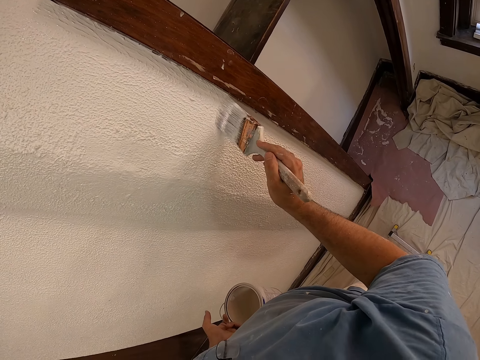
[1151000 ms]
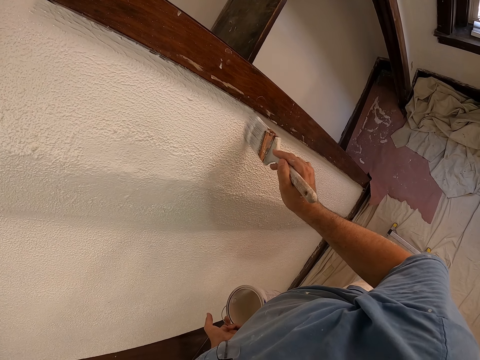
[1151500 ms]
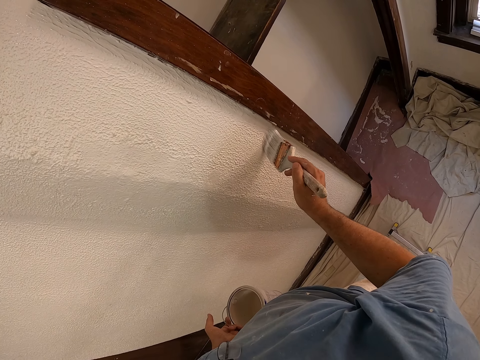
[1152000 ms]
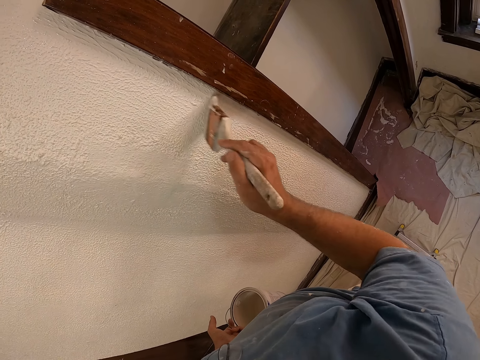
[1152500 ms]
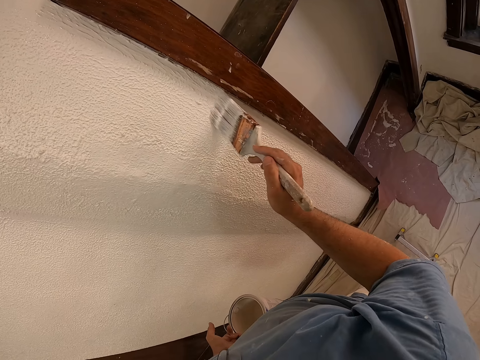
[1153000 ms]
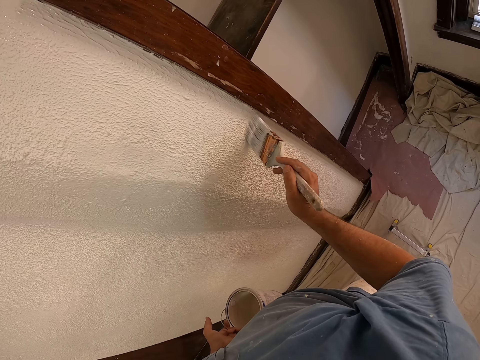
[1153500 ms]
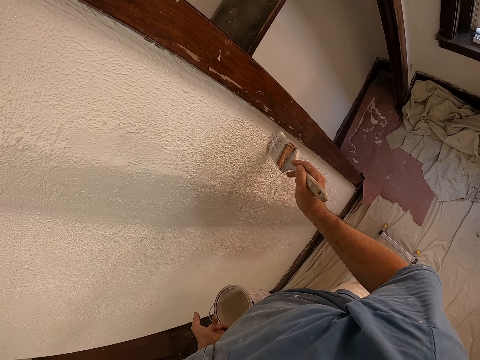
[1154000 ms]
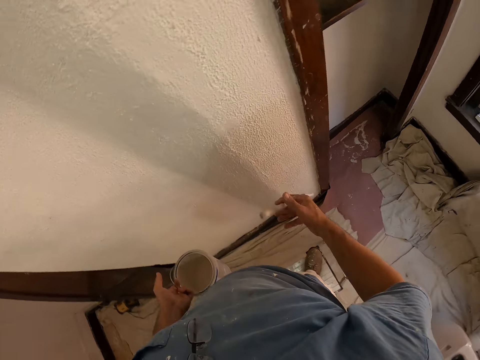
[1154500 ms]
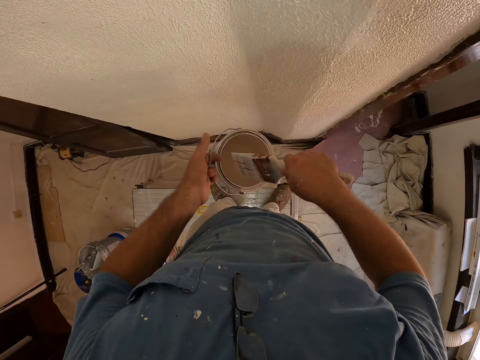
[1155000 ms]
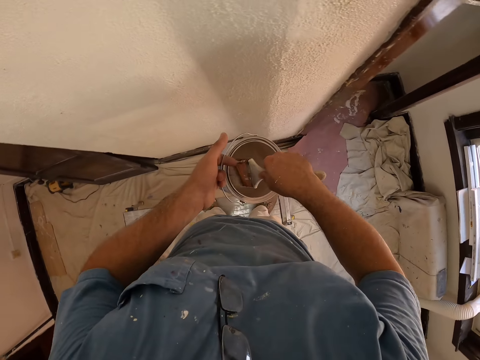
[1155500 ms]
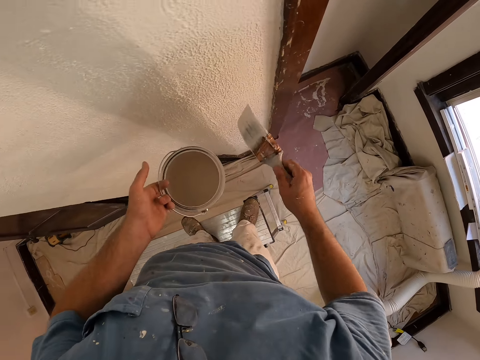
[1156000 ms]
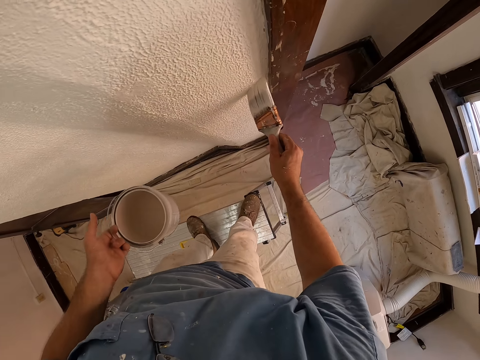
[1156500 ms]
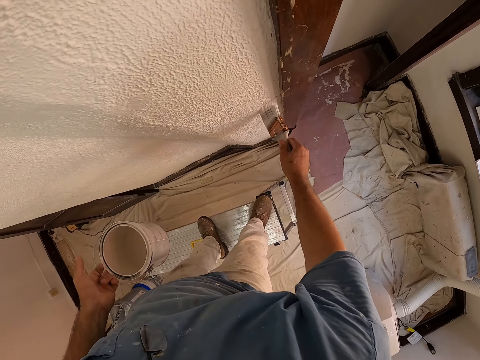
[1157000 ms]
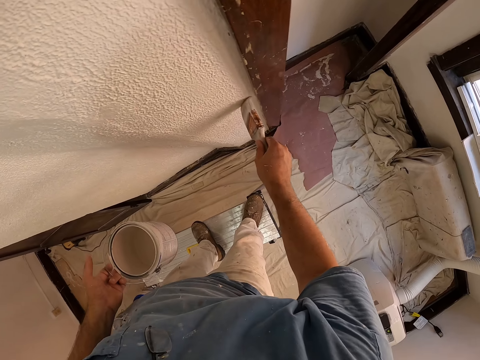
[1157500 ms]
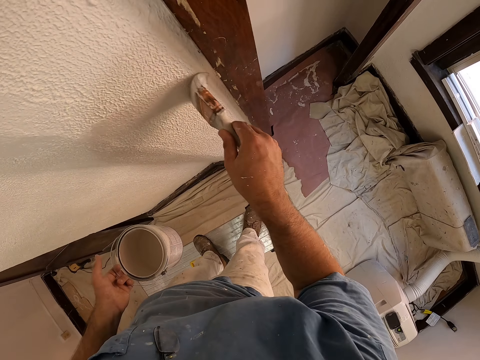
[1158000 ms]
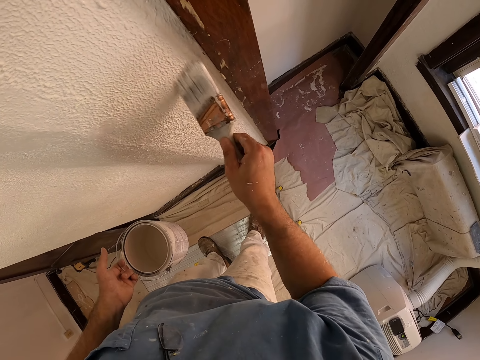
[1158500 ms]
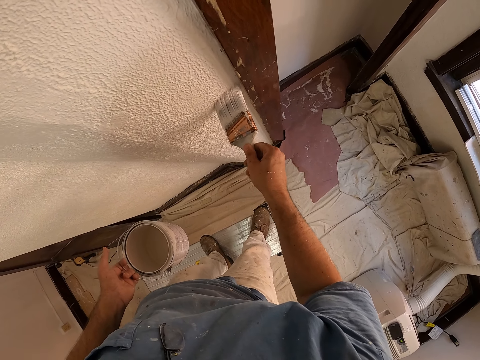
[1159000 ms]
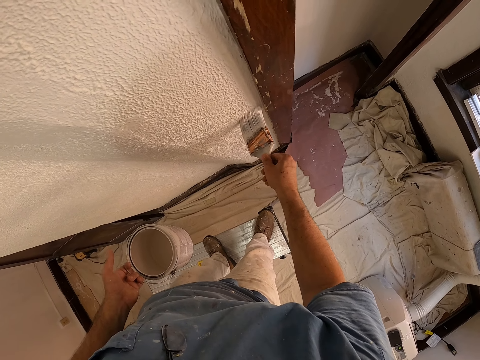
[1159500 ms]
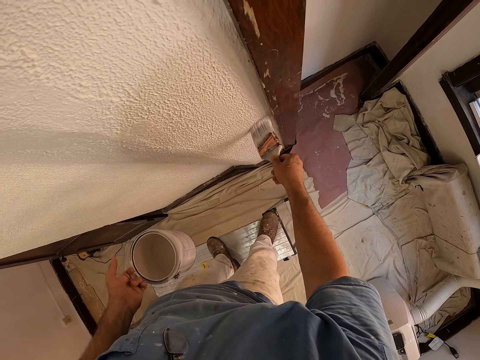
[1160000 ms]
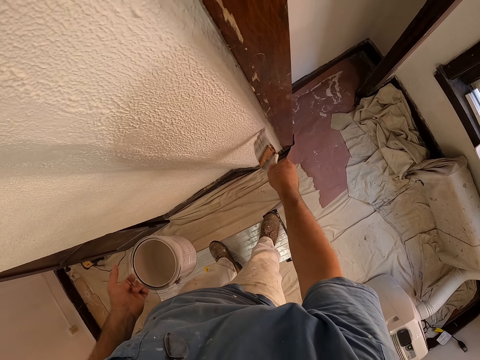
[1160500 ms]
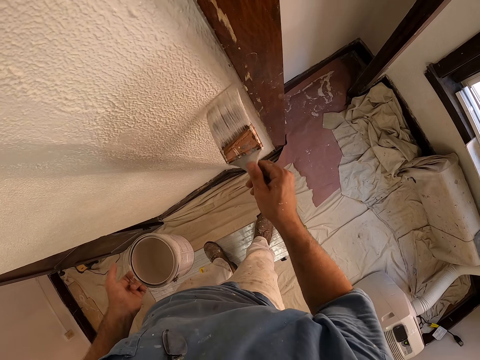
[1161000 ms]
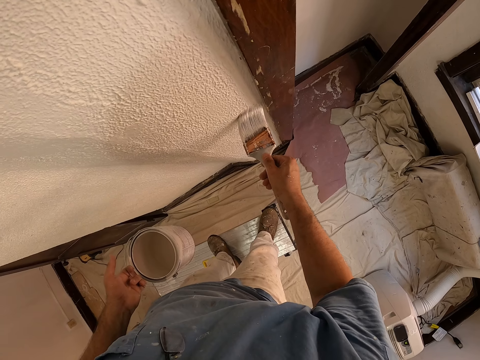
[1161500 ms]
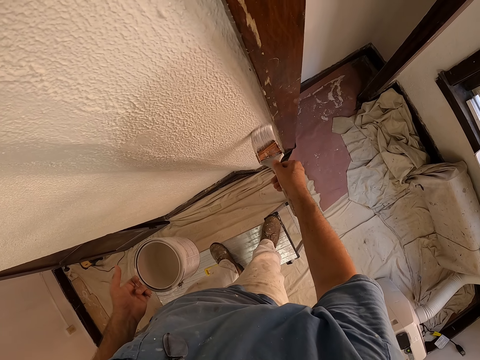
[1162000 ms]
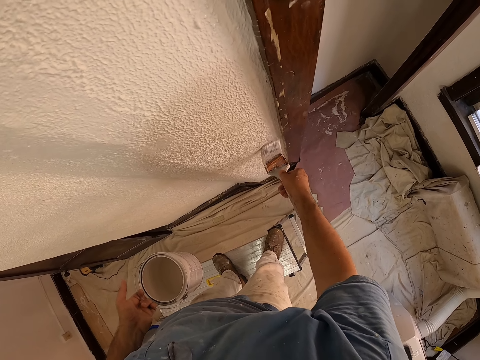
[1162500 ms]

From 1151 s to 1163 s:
The camera wearer dips the paint brush in the paint bucket. They paint the wall of the room with the paint brush.

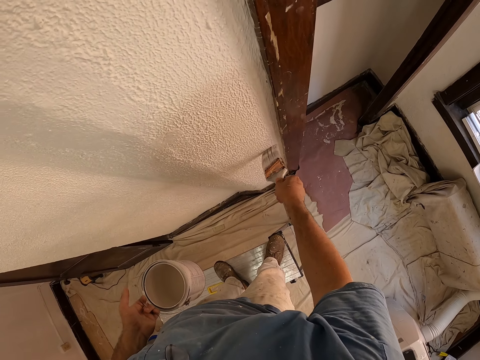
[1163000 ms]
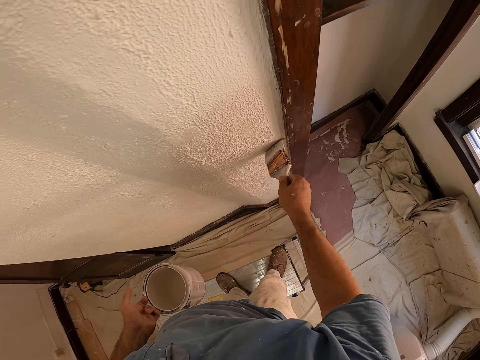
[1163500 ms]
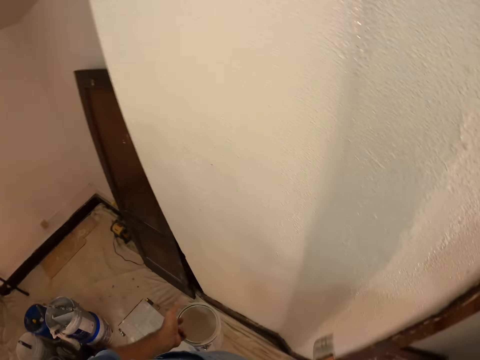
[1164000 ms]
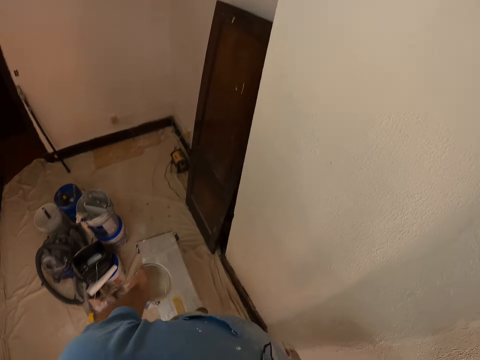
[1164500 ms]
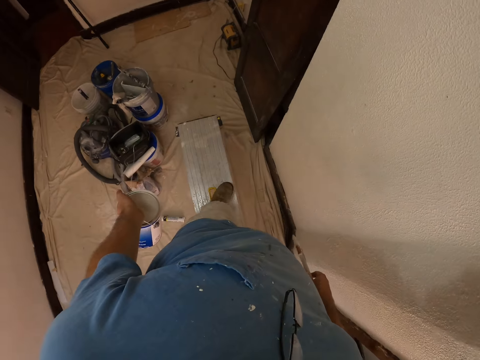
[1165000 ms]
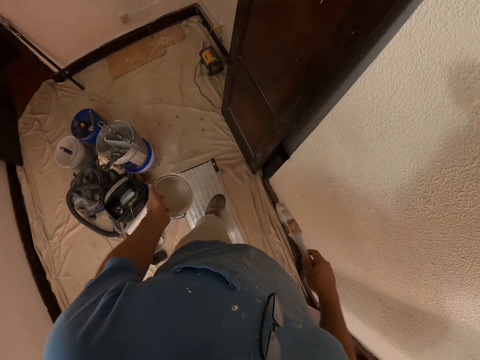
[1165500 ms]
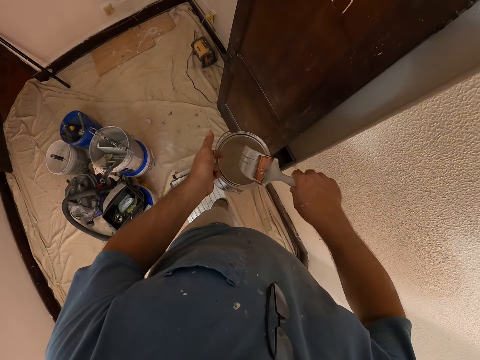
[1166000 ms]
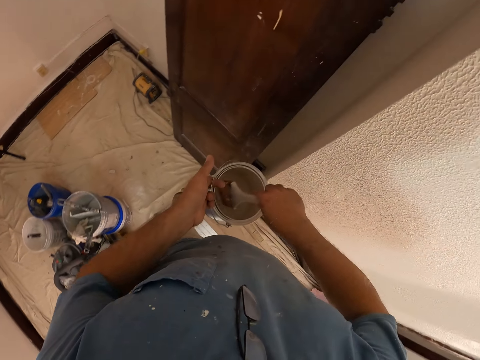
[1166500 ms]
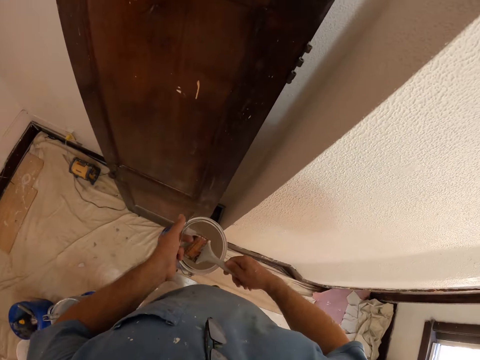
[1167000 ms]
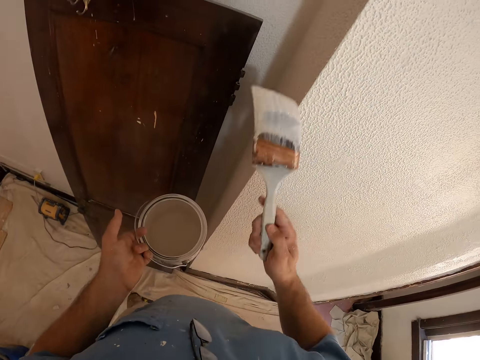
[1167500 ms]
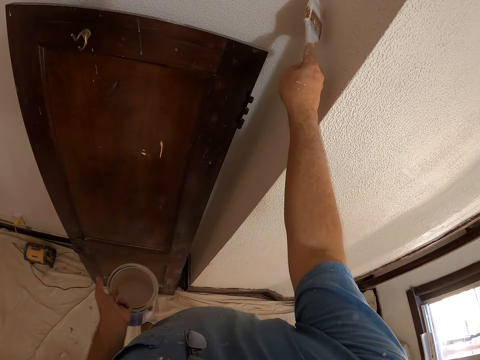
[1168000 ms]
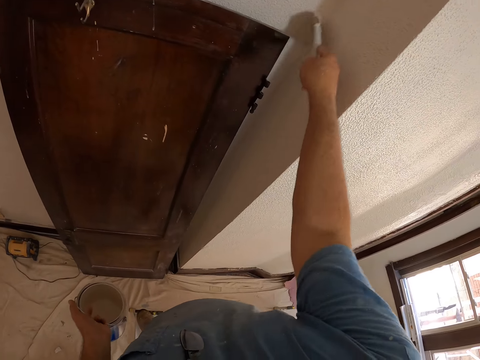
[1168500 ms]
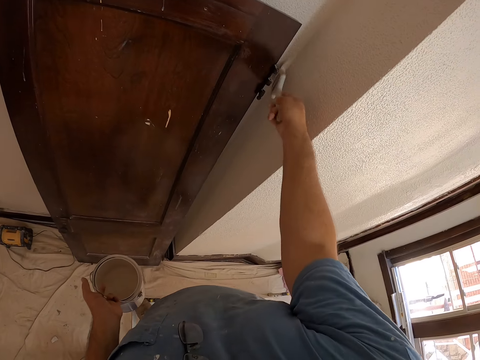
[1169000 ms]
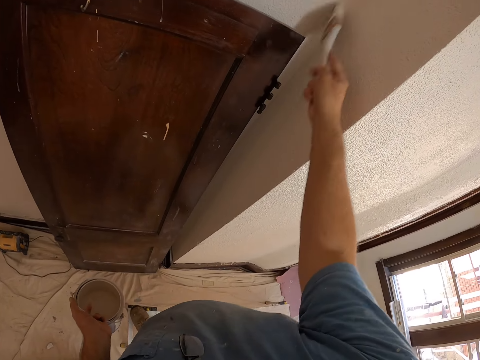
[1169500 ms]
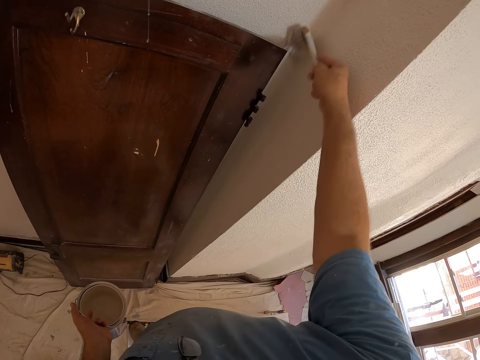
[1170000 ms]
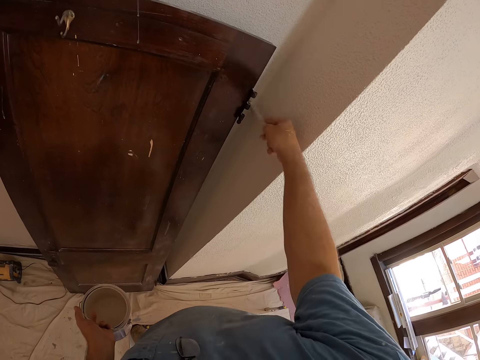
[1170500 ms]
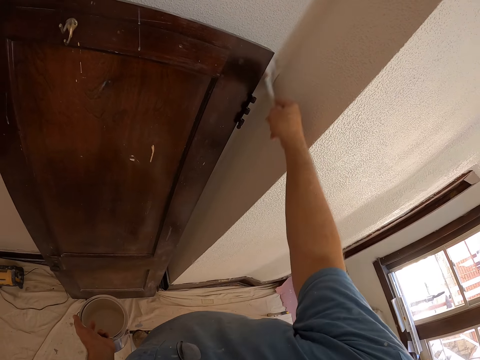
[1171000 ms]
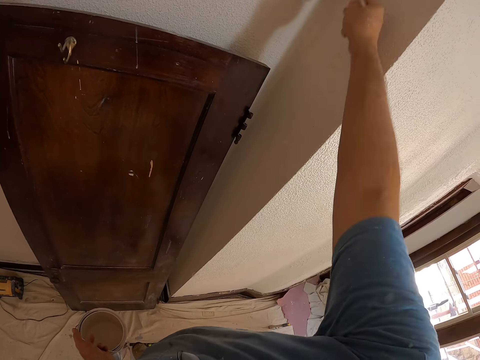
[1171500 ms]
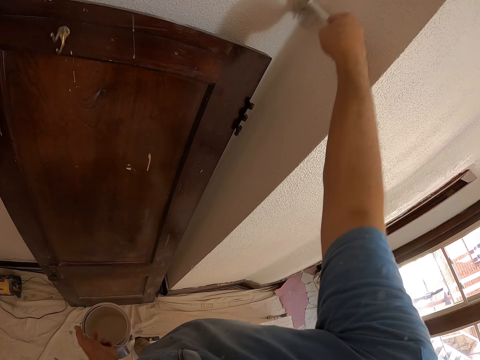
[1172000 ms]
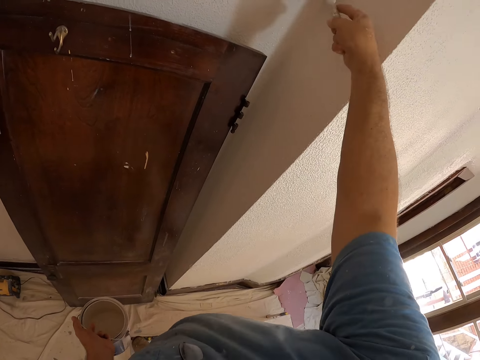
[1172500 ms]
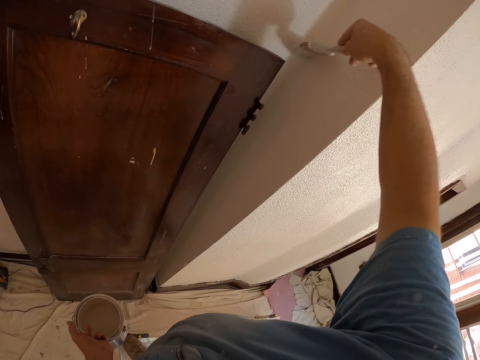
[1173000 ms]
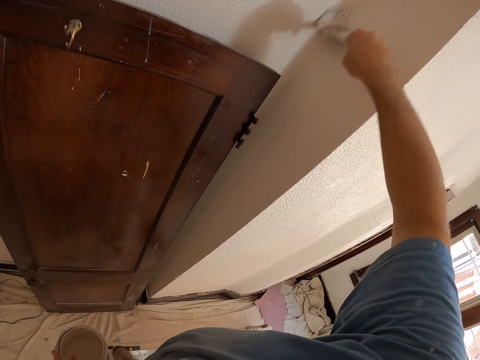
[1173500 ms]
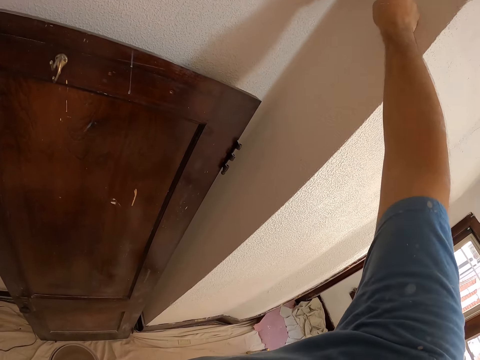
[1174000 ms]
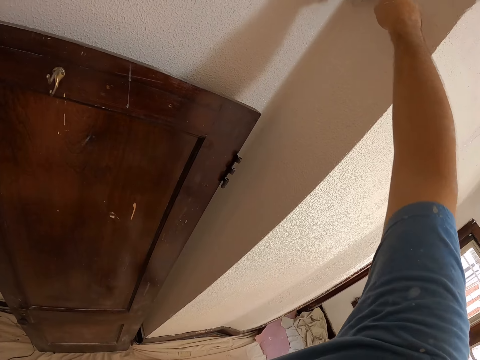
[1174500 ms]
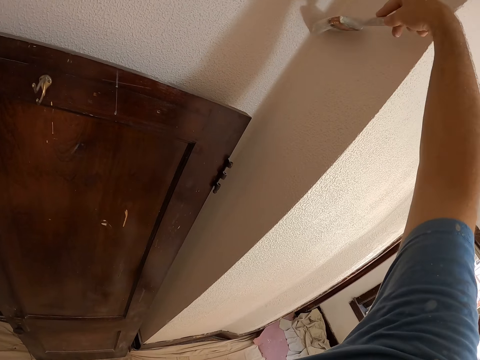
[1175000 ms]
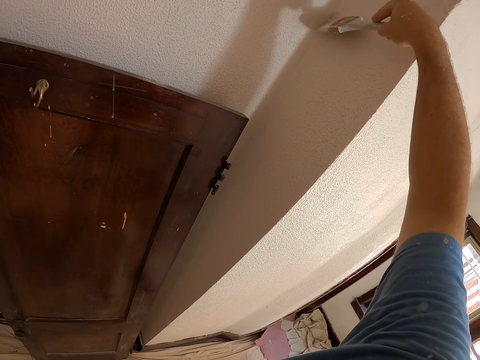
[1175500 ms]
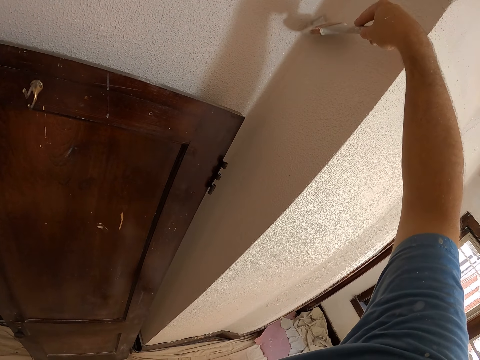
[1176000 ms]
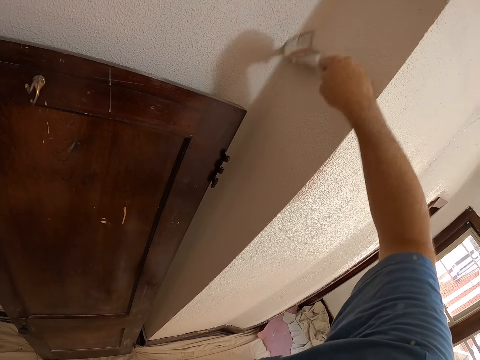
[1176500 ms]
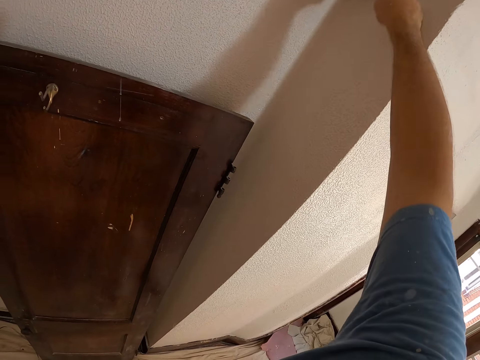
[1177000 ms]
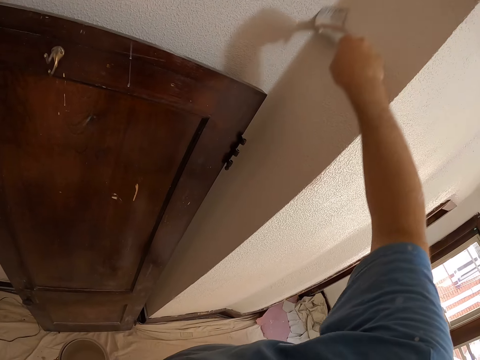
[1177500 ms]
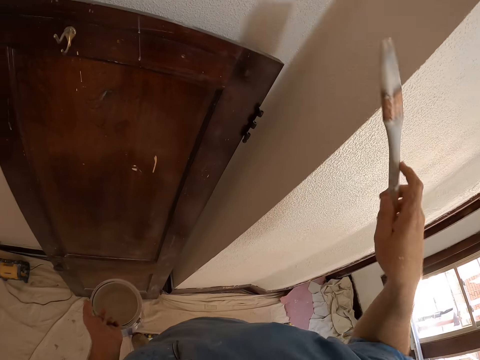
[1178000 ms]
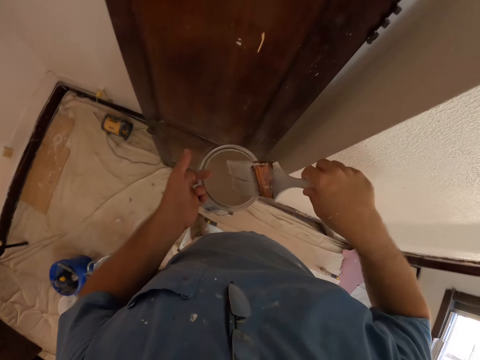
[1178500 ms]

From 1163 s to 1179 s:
The camera wearer dips the paint brush in the paint bucket. They move to the wall. They paint the wall of the room with the paint brush.
